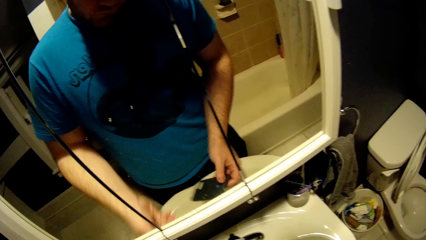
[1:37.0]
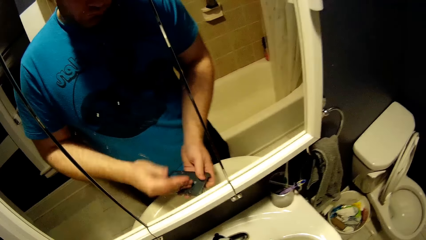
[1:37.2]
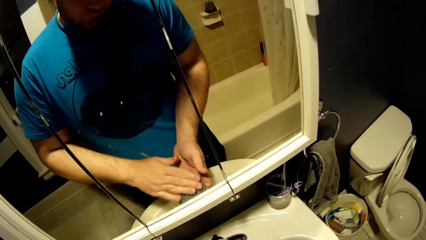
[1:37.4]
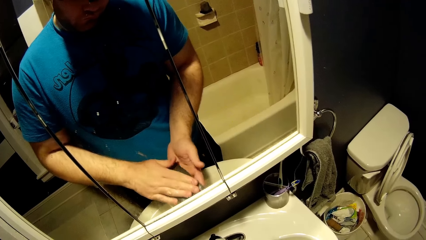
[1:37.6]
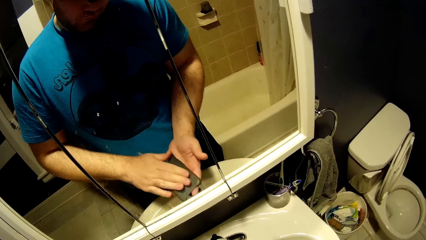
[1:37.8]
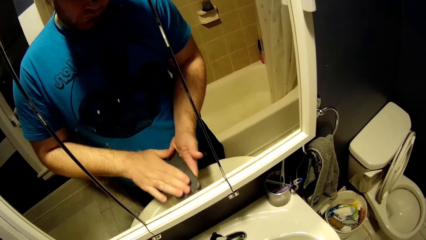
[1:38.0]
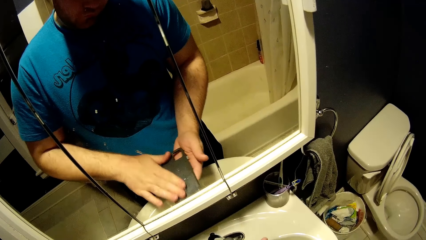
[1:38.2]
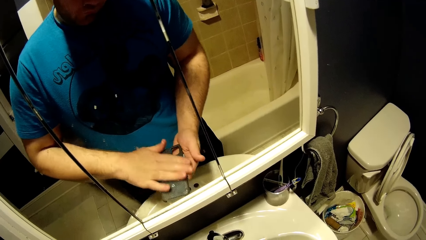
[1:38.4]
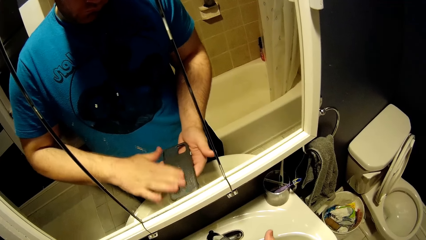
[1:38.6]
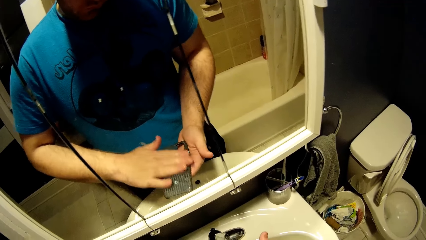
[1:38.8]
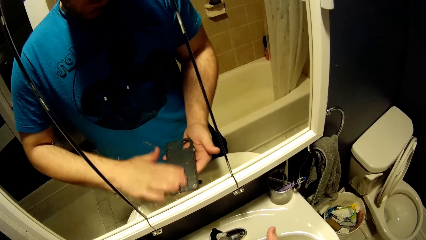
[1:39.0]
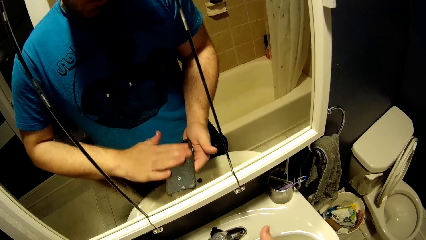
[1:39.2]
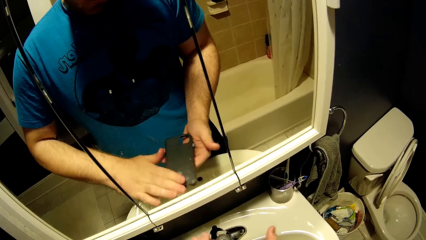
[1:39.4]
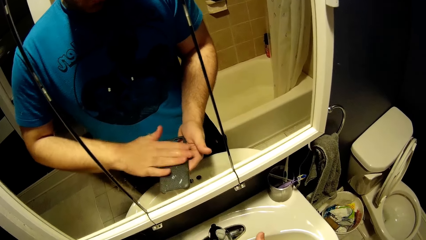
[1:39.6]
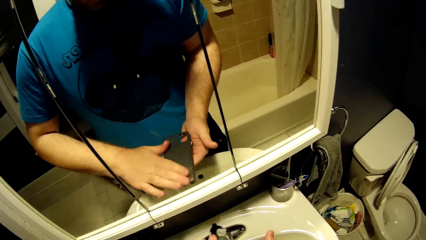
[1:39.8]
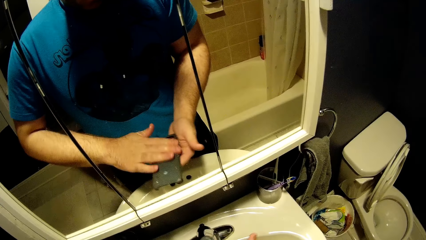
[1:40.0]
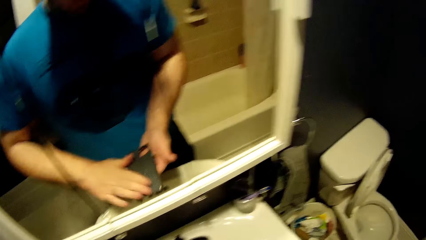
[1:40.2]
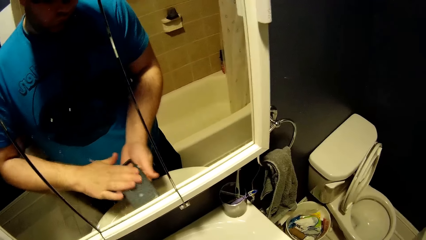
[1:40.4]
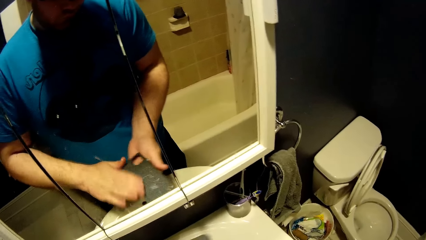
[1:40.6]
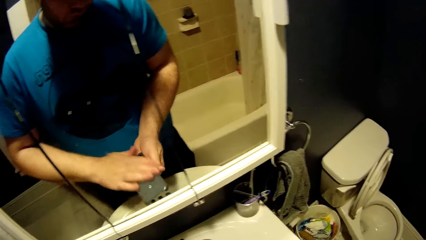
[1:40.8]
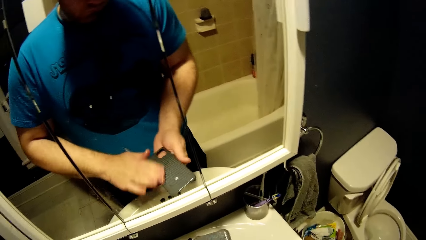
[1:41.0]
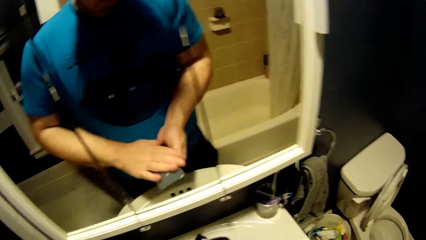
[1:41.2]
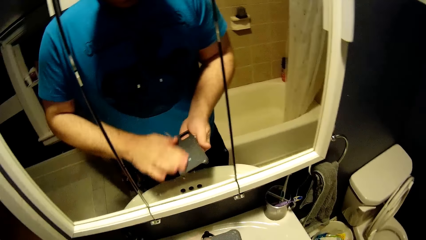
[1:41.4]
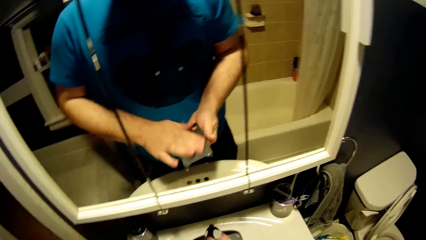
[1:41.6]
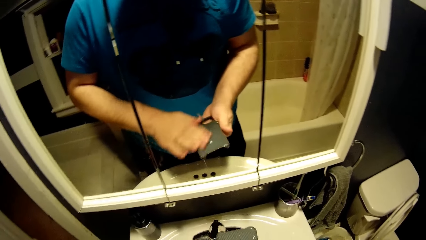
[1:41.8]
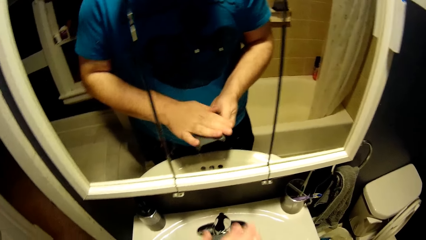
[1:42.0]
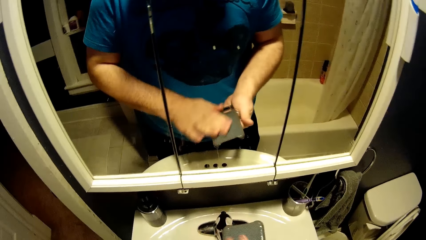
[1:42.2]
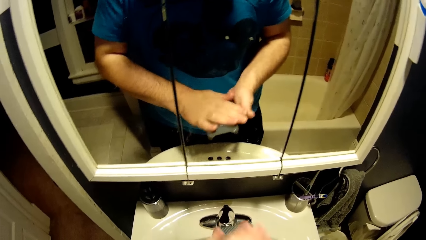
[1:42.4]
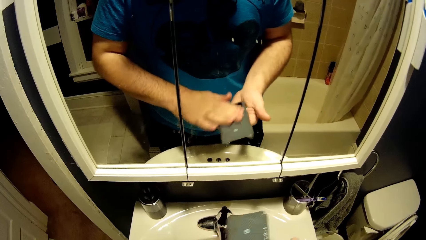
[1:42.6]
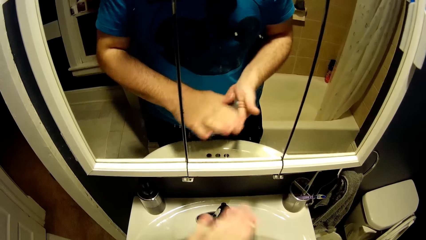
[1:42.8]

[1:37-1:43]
The camera wearer applies soap on a phone case.

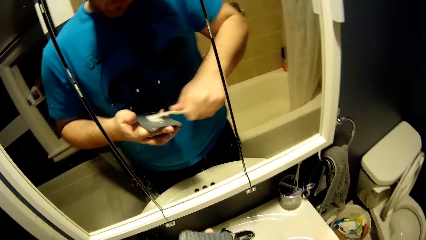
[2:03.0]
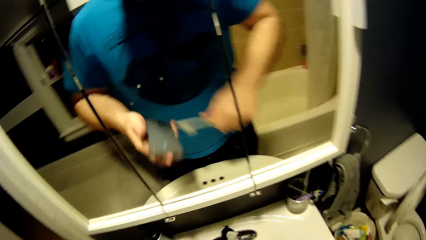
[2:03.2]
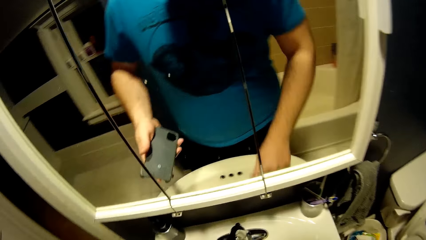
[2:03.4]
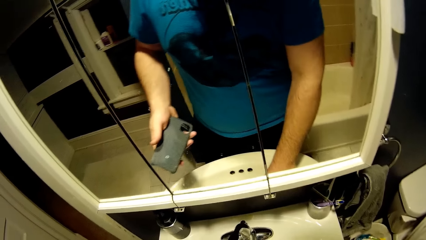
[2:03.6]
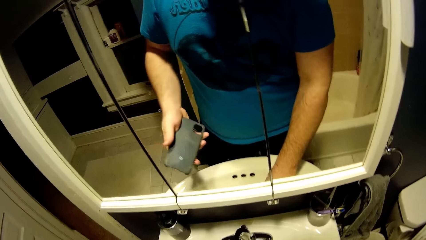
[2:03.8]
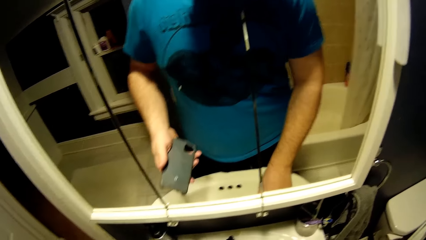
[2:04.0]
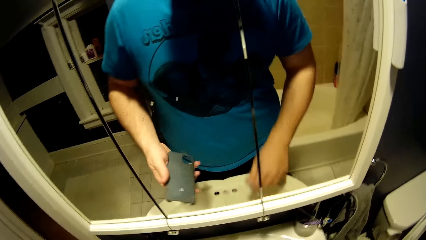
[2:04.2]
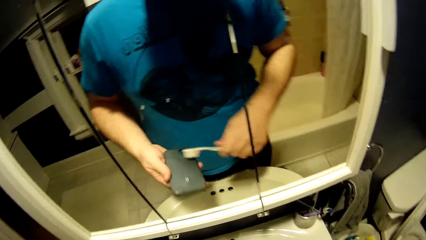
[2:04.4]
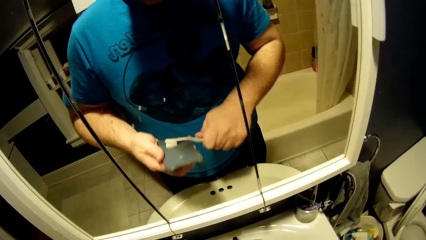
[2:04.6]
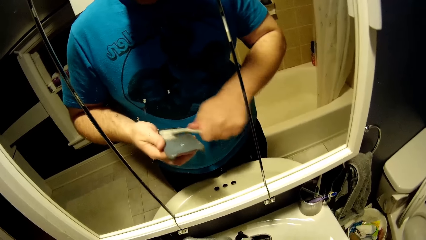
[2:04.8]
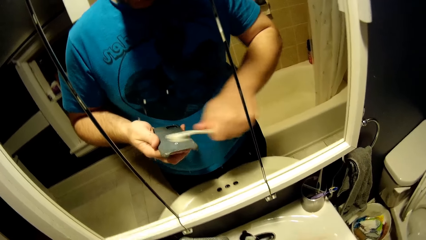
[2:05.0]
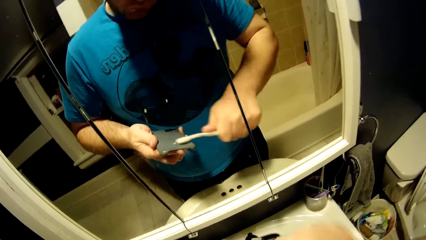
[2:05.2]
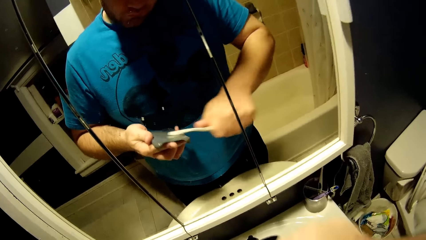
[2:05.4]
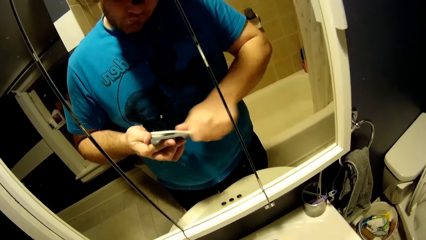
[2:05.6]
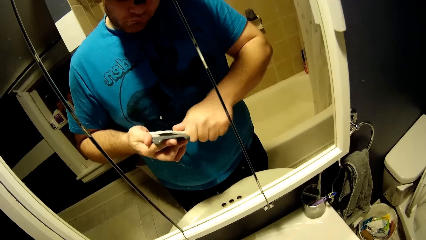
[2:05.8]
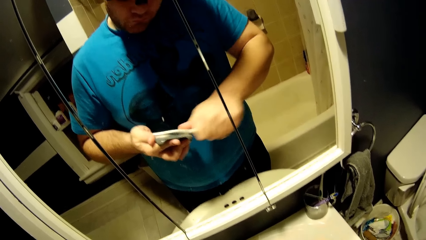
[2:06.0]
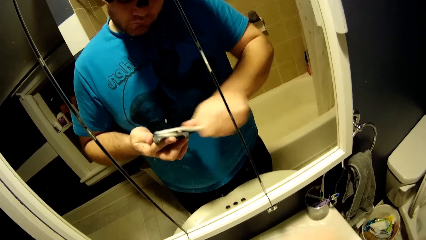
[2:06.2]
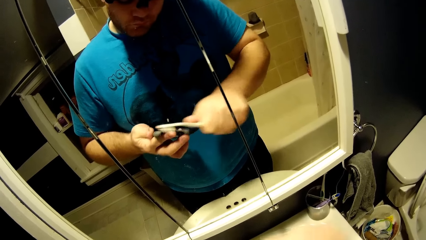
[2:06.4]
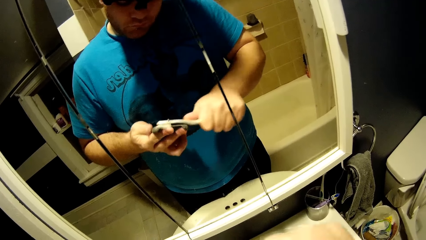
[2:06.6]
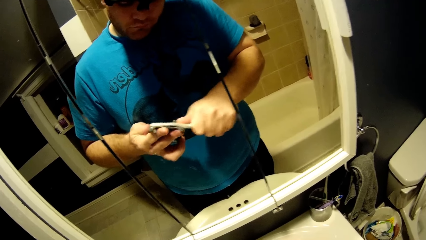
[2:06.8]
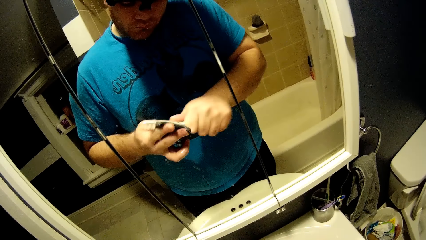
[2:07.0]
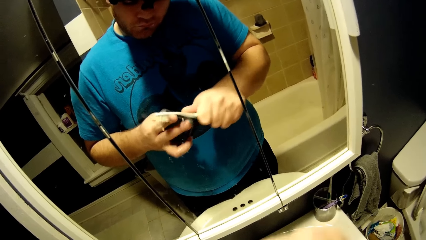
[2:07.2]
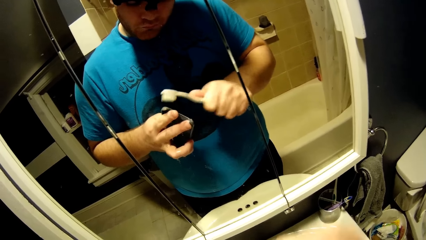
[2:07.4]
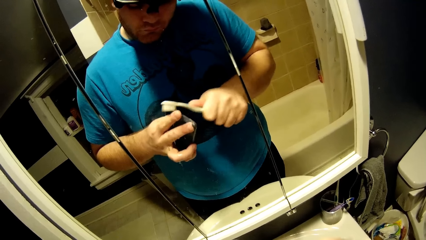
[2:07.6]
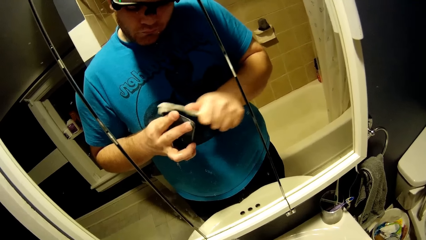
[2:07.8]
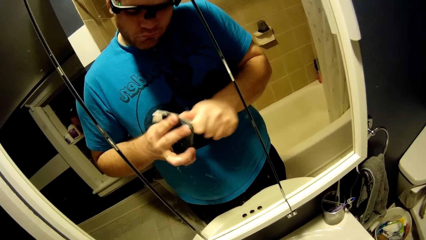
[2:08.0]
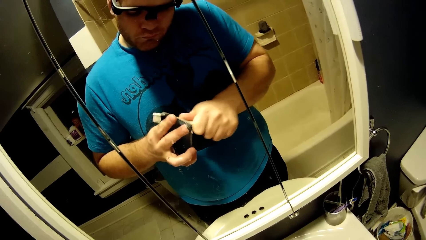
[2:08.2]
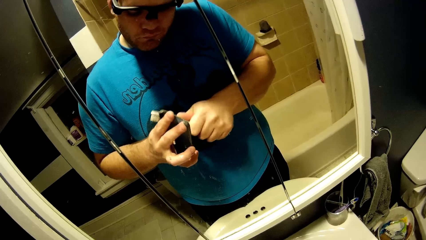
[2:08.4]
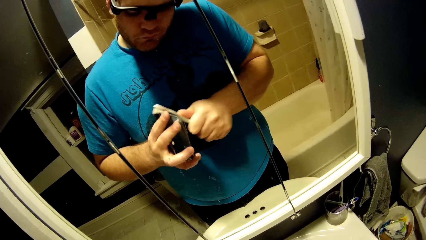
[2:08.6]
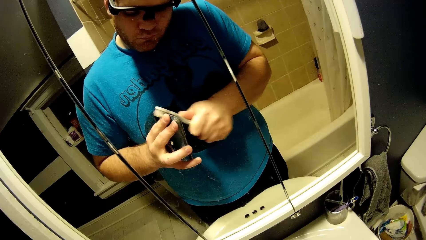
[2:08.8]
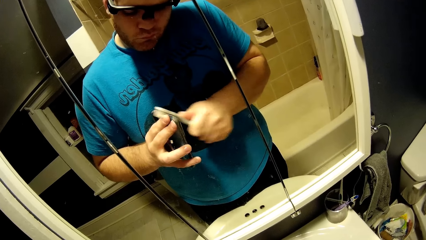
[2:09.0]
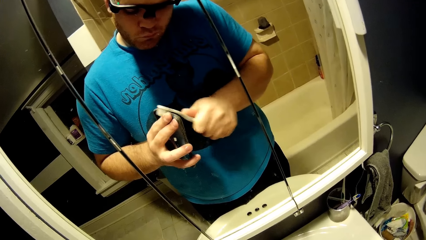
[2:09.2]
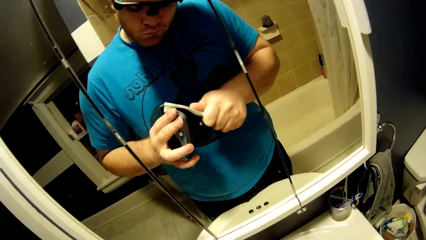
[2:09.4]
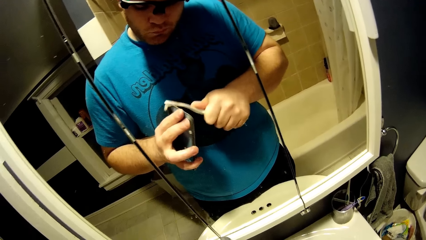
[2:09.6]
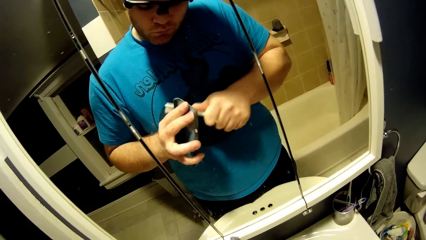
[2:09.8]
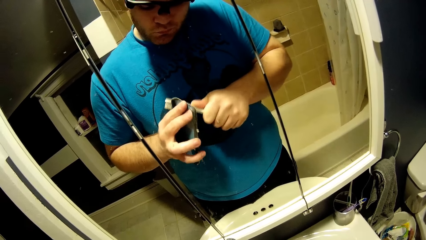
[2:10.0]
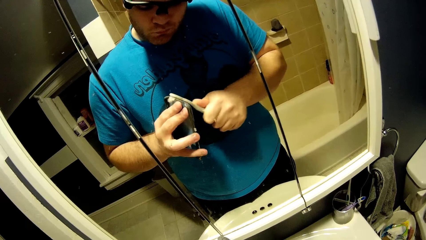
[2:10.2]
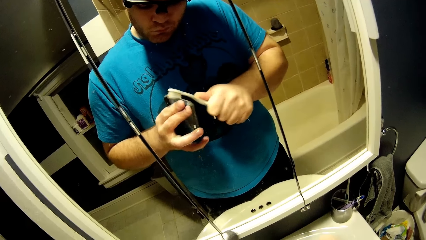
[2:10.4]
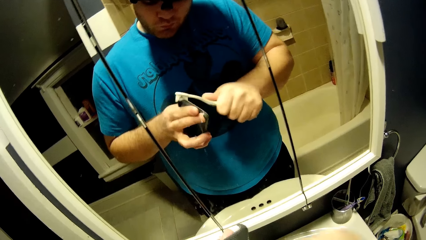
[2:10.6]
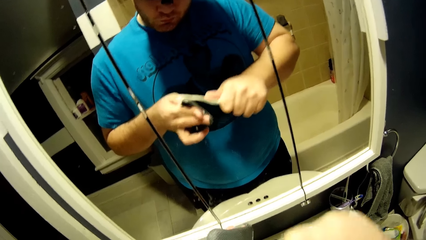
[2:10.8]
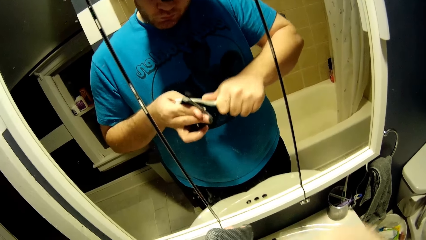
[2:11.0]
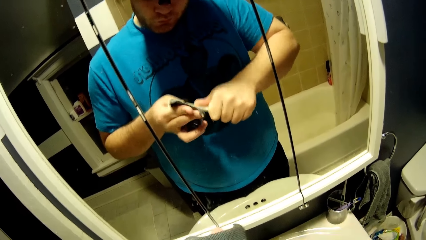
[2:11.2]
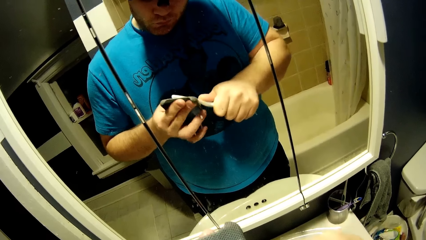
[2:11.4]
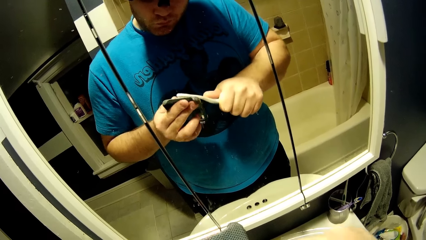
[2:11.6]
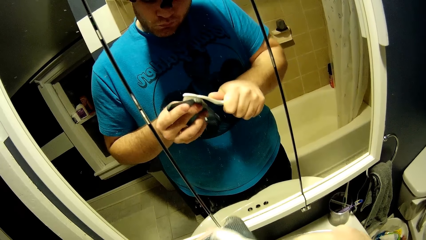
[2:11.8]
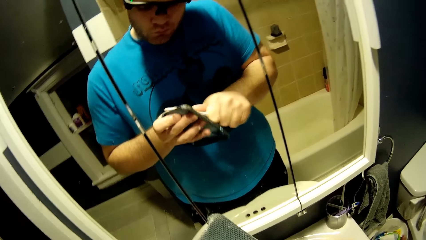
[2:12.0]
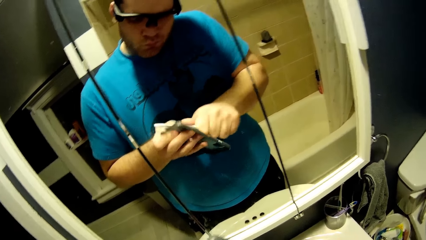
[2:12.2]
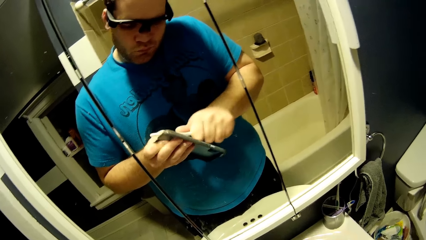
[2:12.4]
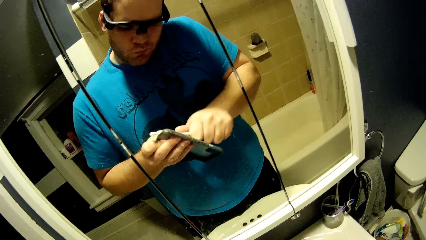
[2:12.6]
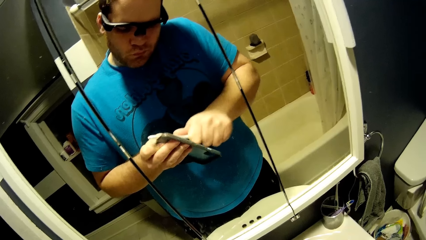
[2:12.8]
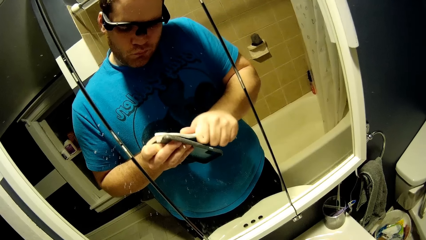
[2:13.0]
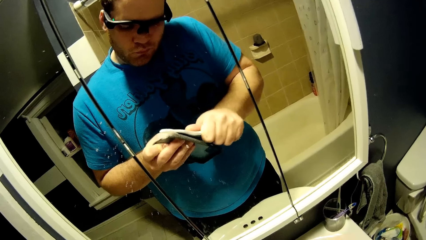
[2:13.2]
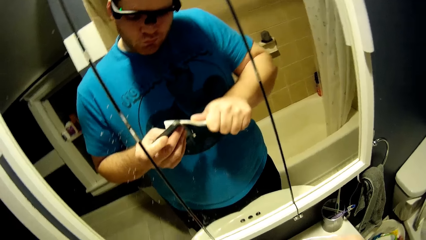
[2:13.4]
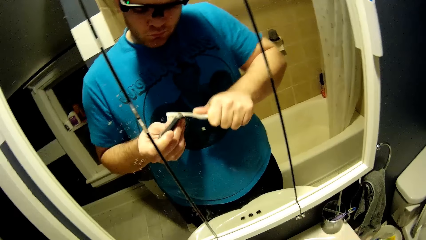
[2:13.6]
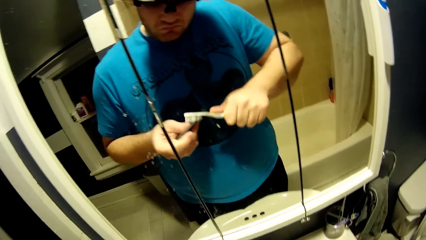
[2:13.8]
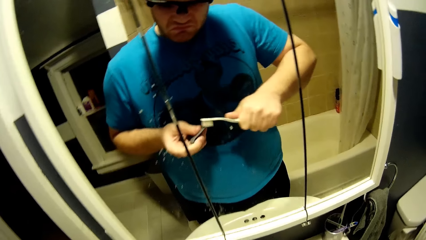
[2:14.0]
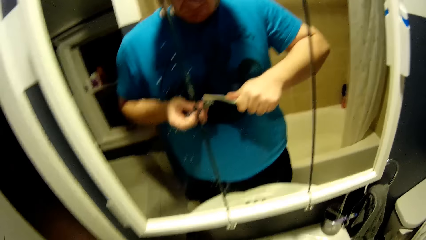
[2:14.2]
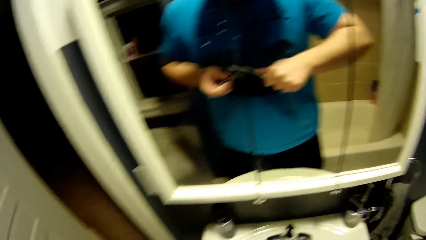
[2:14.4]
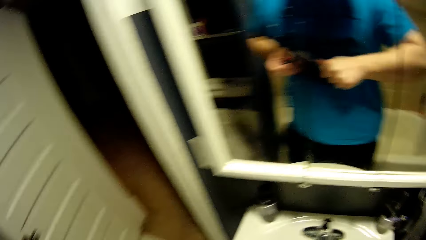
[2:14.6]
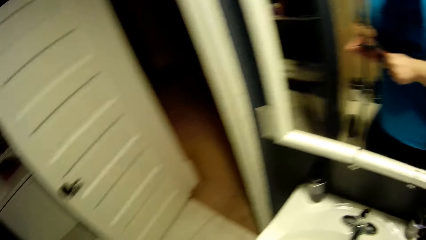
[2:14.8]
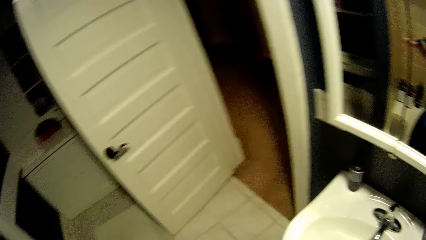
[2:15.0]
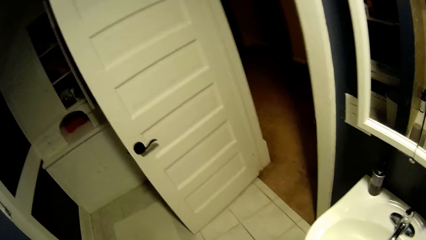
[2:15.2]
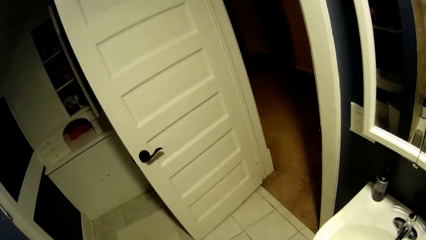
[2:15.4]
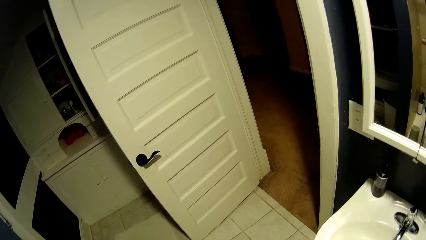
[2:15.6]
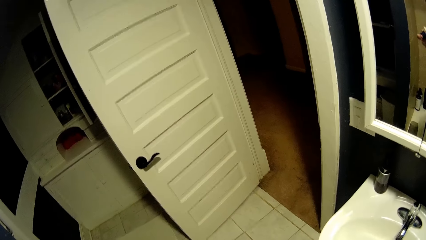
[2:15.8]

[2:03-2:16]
The camera wearer scrubs the phone case with a brush.
